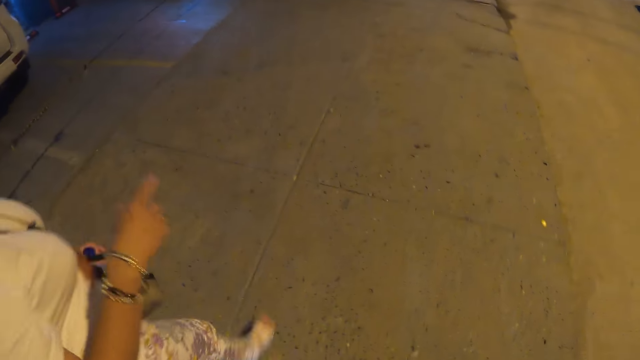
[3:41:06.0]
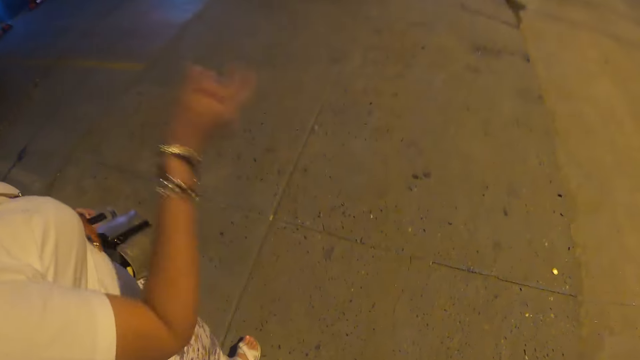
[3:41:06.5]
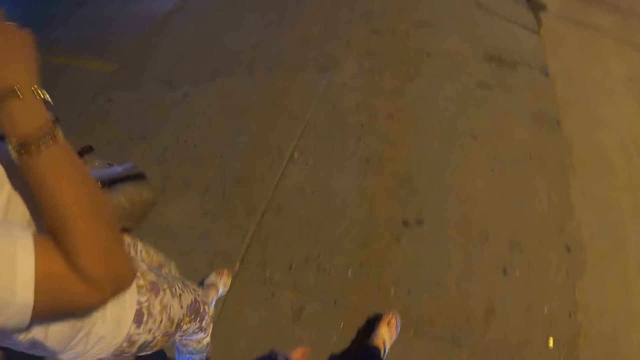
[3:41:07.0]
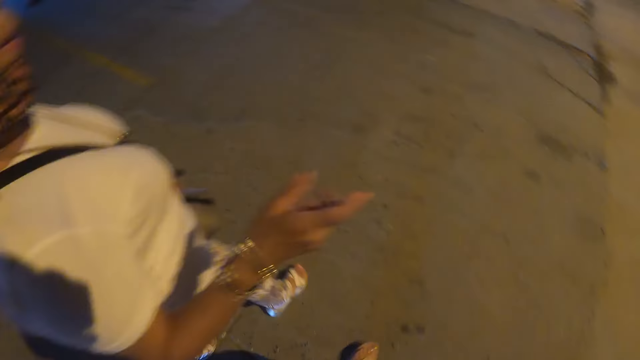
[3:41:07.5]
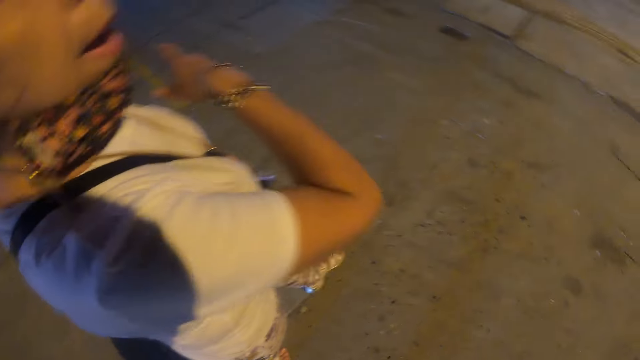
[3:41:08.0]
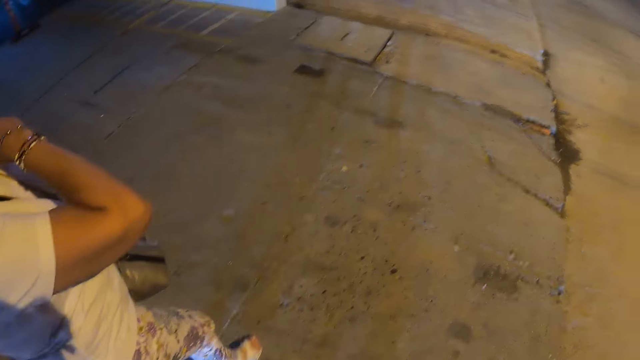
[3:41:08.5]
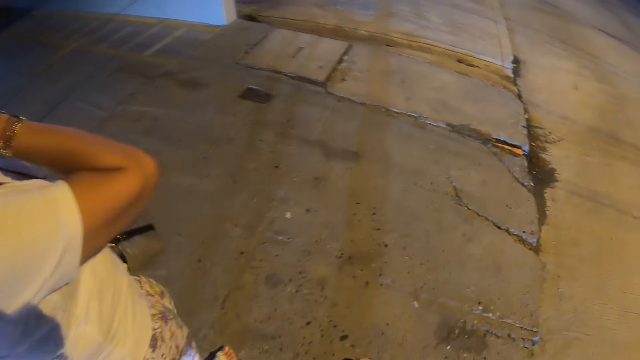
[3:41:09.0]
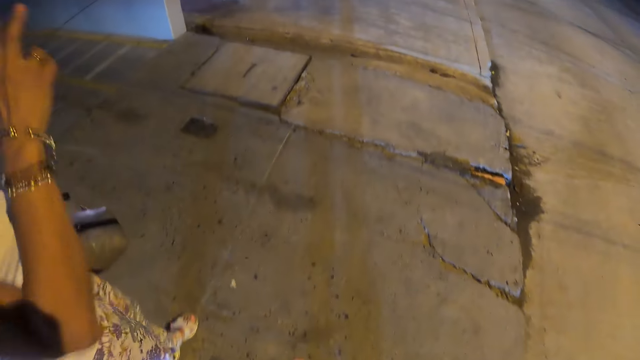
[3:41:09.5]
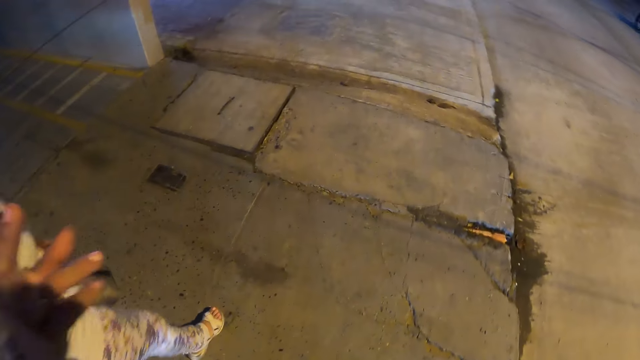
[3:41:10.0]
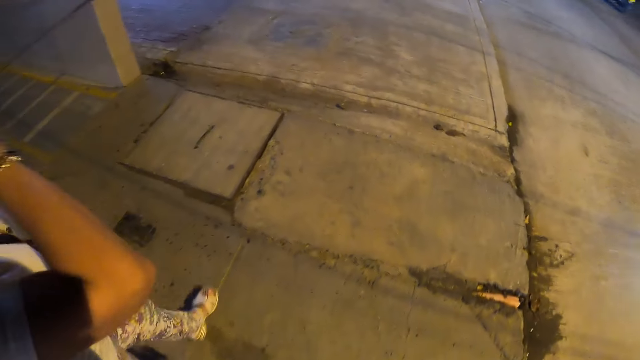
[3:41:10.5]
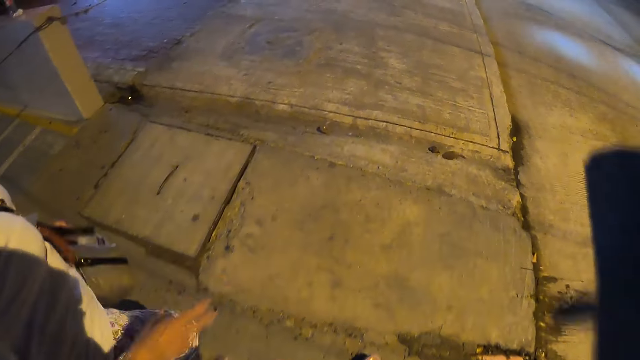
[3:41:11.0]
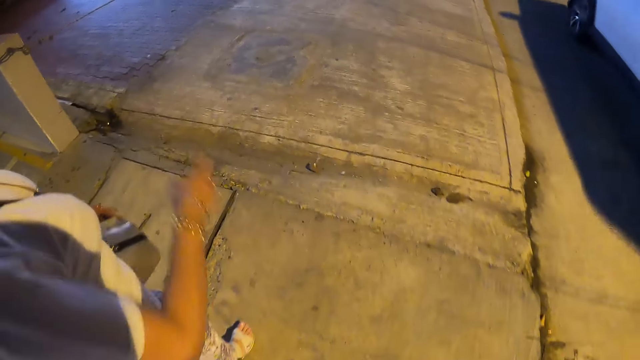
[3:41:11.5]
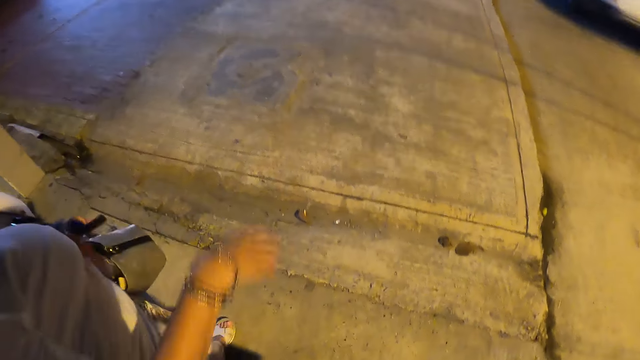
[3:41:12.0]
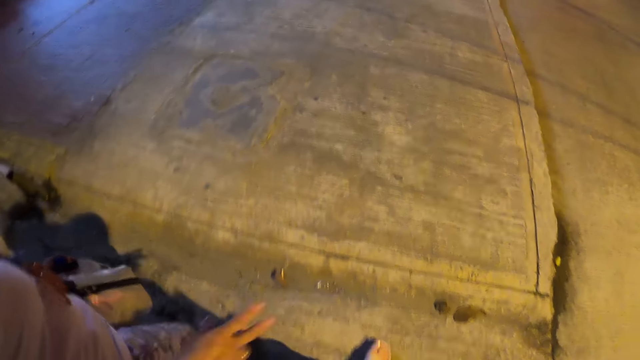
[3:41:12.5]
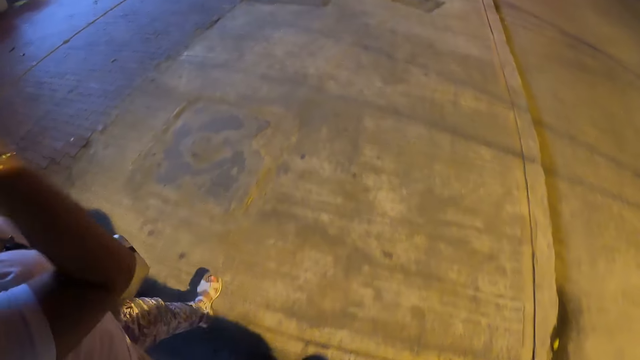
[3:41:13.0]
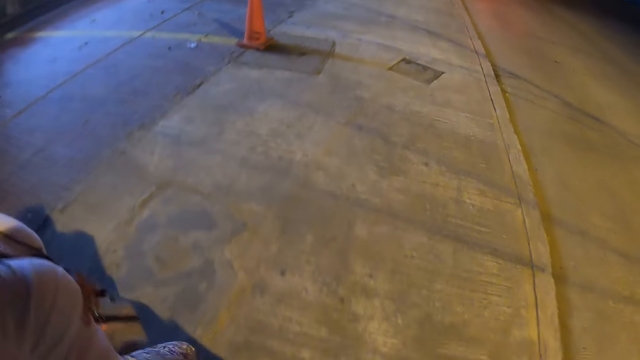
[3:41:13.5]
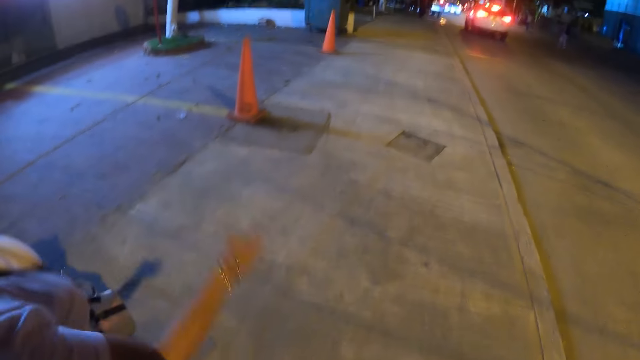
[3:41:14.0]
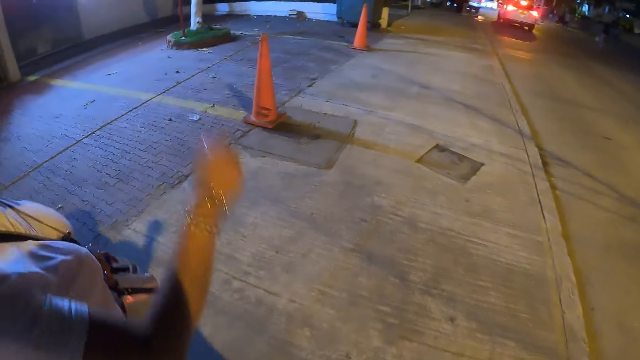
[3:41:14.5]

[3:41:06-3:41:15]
A lady interacts with the camera wearer.

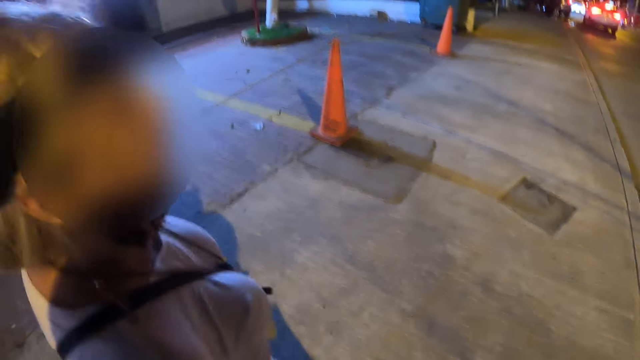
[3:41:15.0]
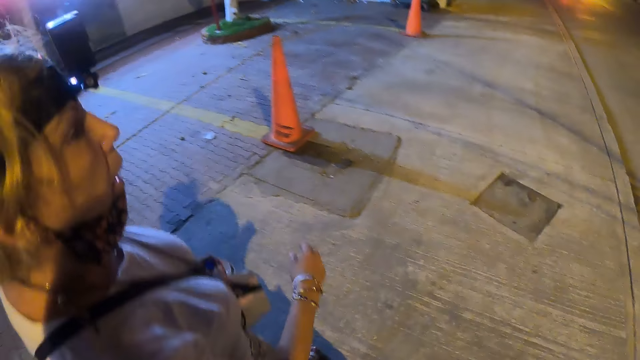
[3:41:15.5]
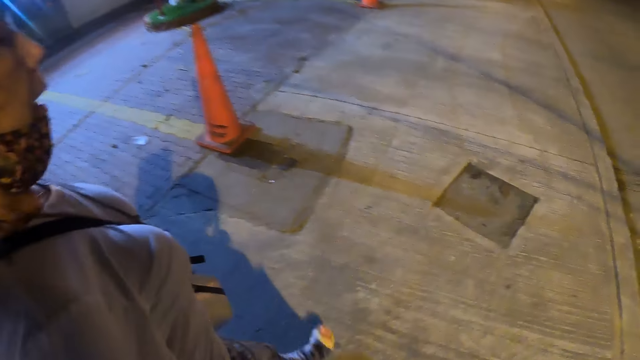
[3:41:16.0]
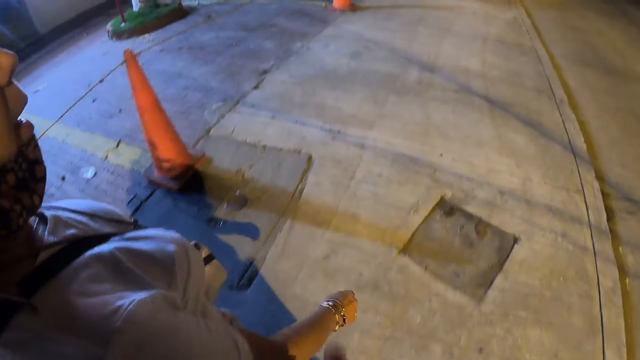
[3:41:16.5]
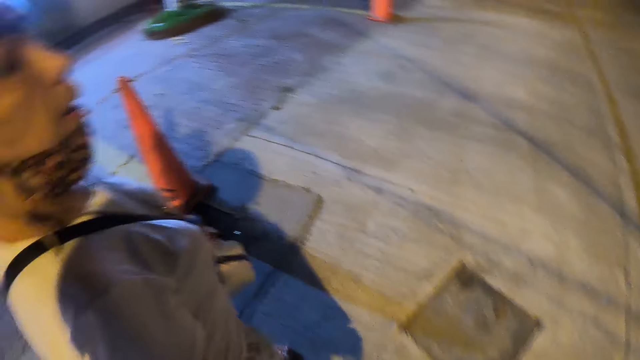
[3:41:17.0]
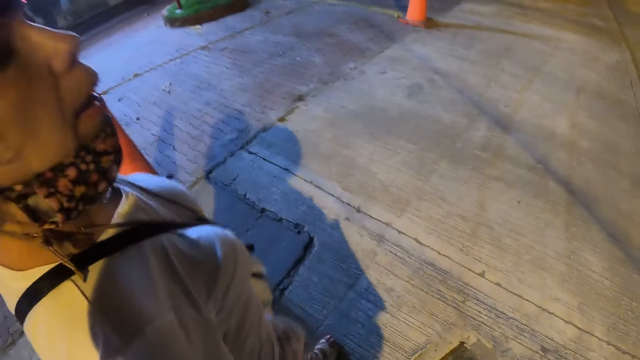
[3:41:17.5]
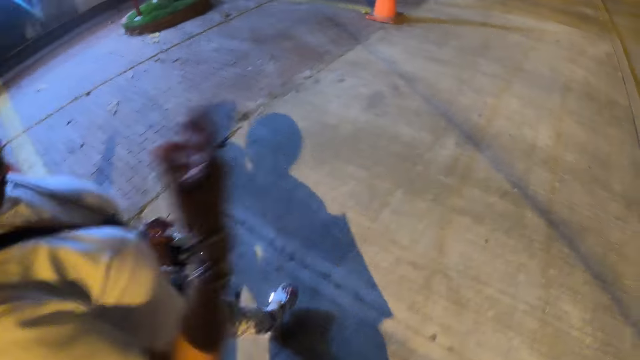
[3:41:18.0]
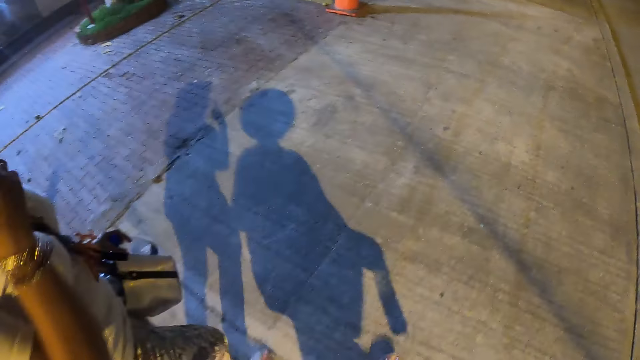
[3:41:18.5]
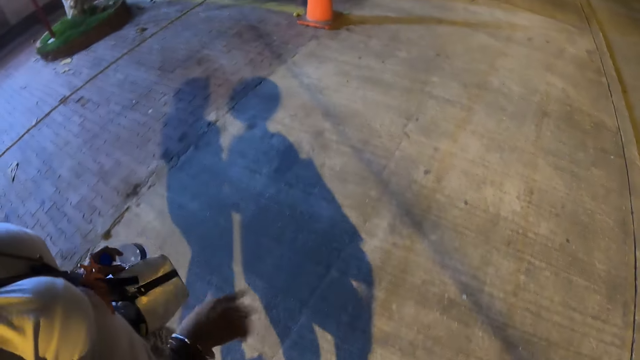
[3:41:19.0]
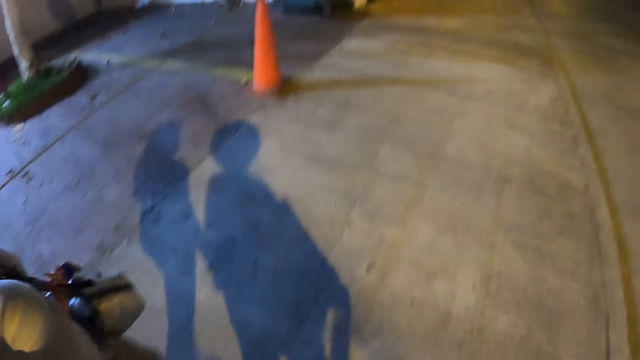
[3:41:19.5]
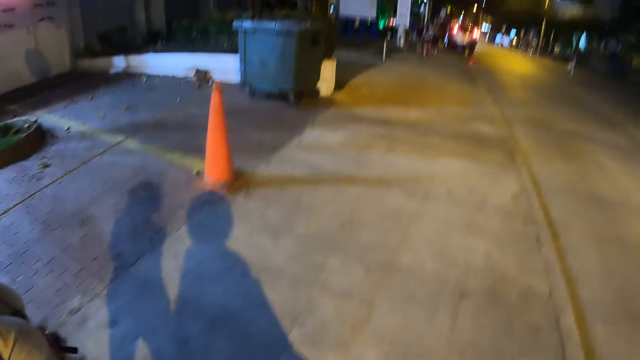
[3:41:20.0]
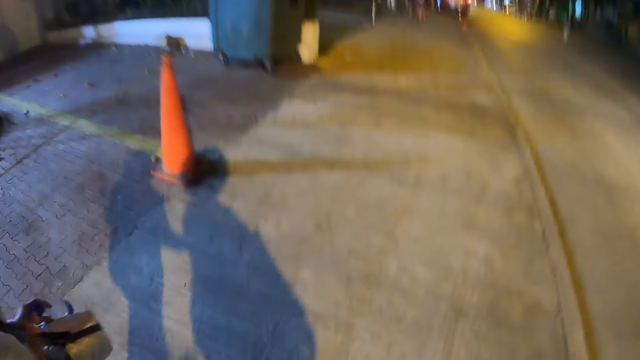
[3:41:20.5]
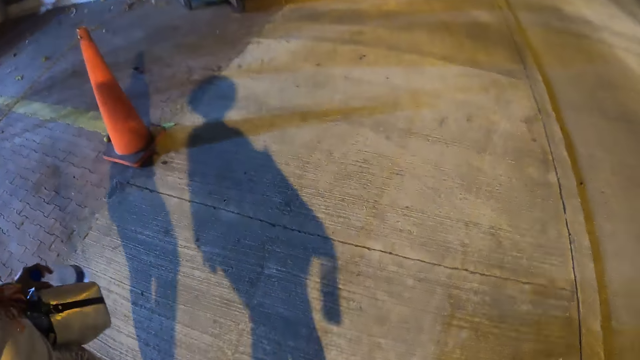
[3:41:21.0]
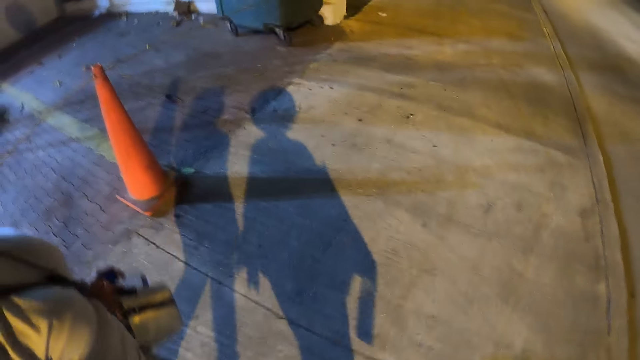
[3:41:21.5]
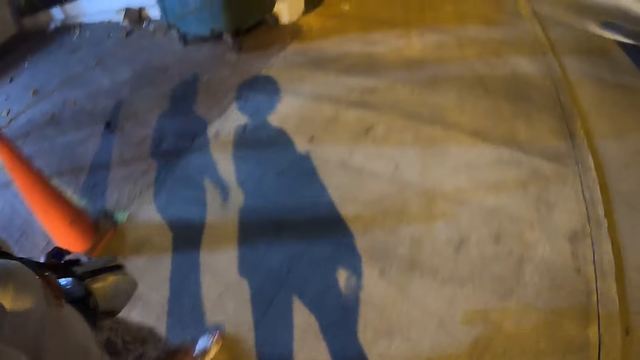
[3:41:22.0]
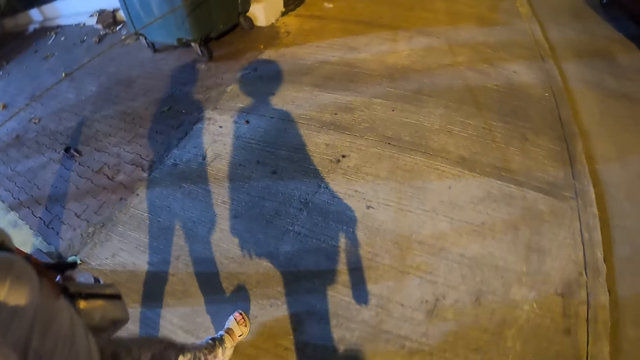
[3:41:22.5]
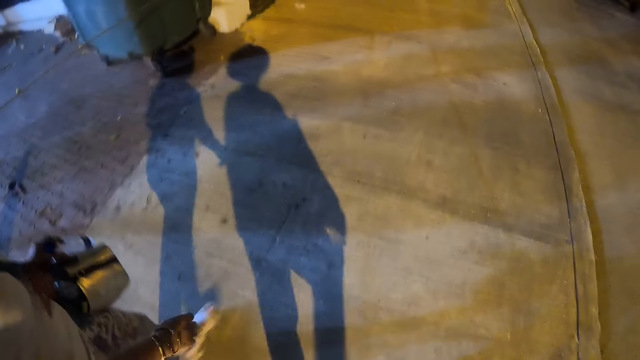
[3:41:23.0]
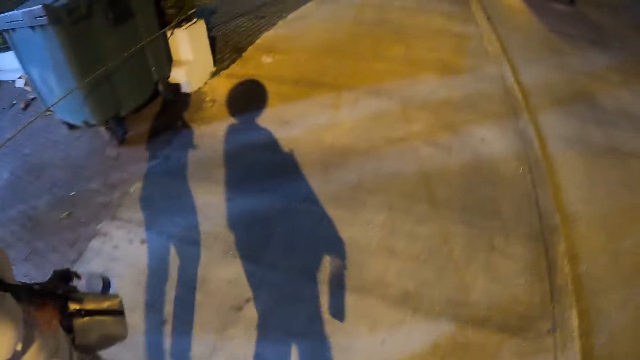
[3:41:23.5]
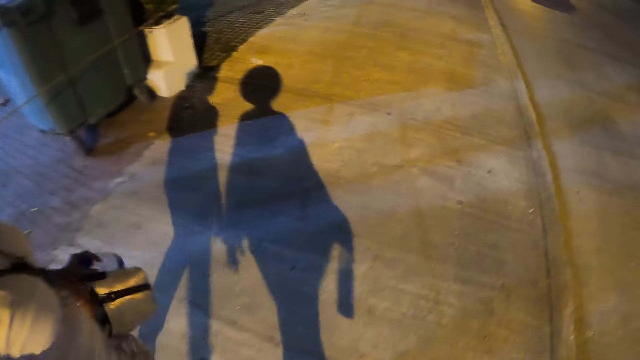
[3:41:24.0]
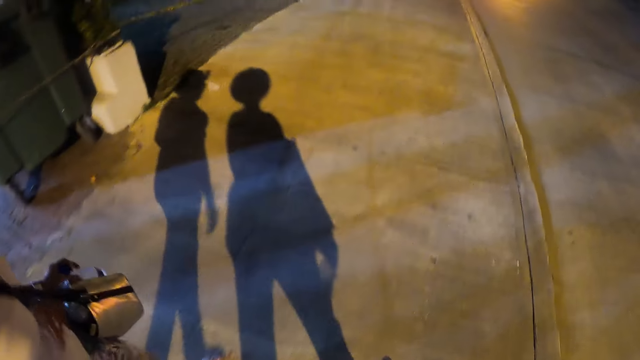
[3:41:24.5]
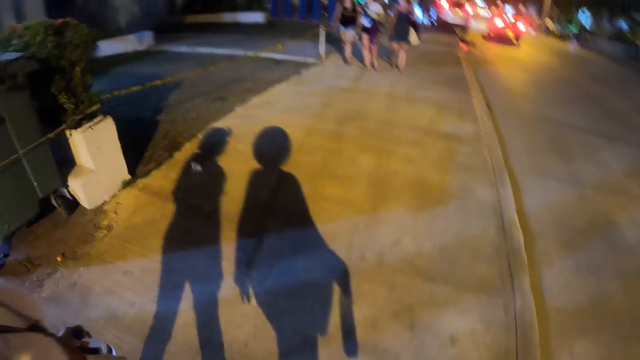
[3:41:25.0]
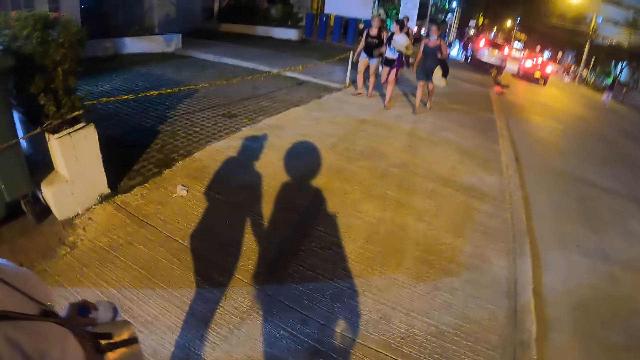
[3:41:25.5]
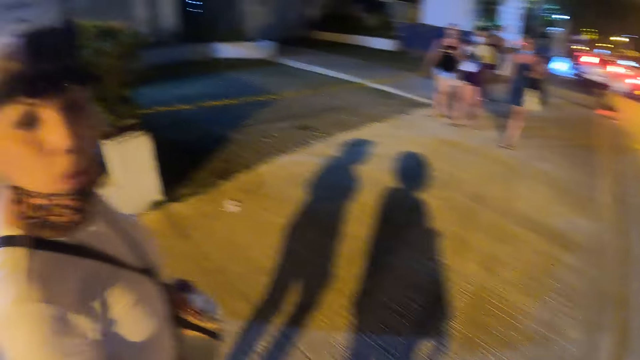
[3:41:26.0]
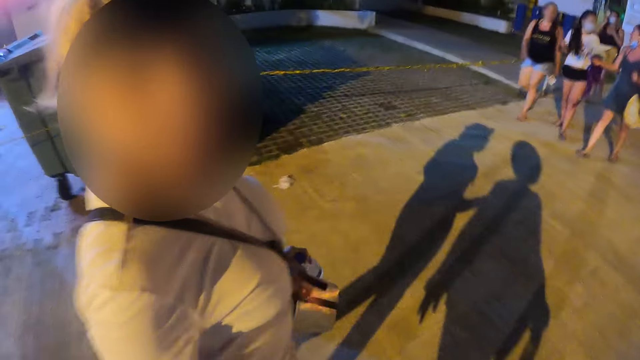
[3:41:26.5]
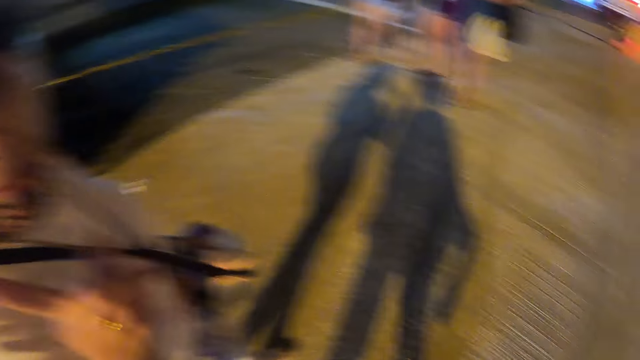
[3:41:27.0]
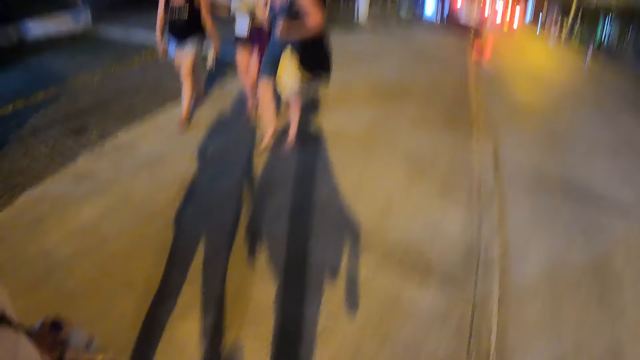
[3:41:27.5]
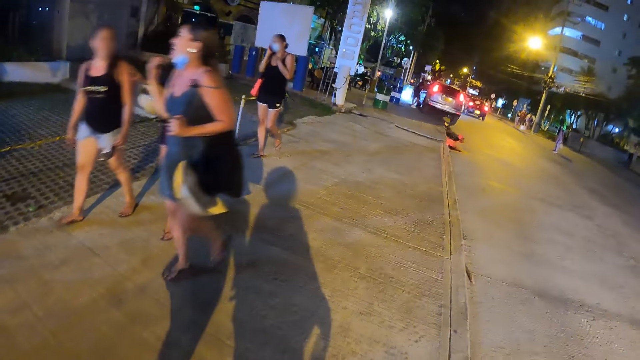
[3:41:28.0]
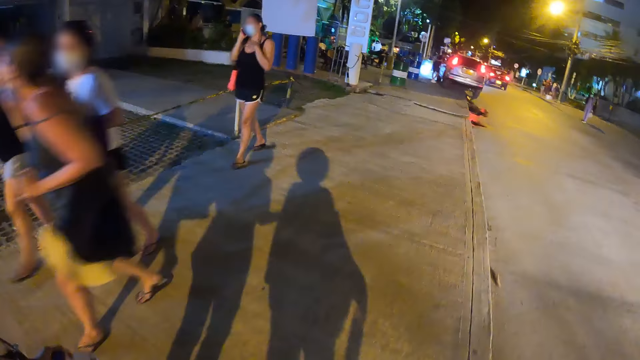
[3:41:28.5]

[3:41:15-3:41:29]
The camera wearer walks along the streets. A person moves her hand. The camera wearer walks along the street. The person points with her finger.
